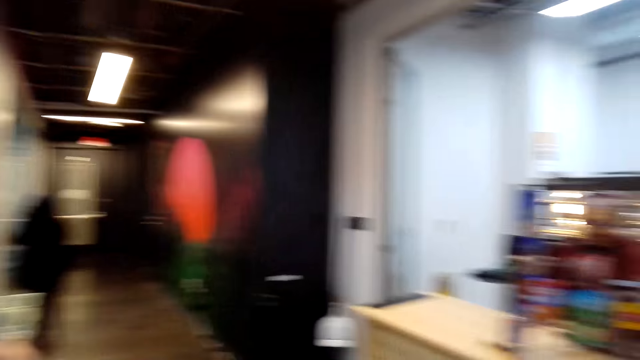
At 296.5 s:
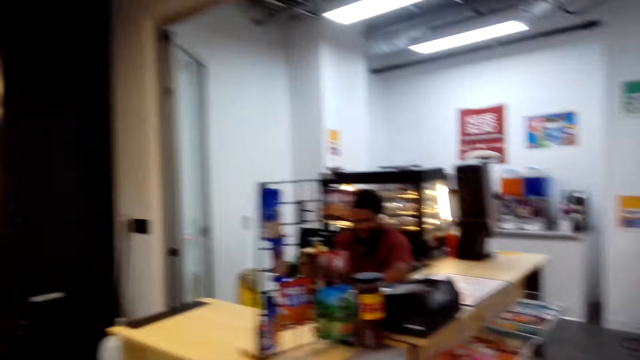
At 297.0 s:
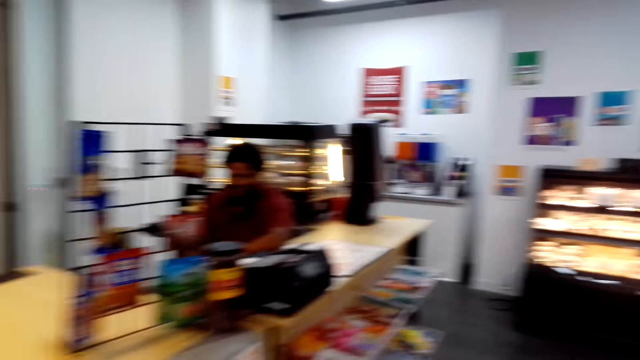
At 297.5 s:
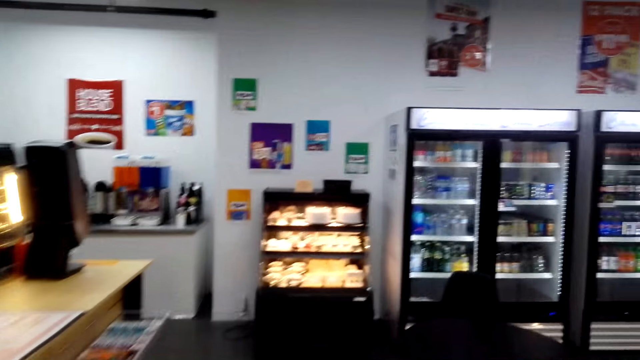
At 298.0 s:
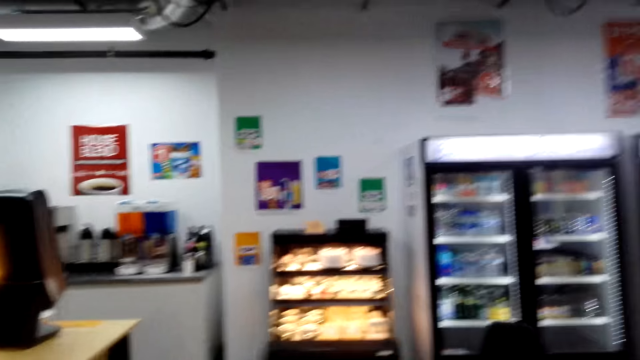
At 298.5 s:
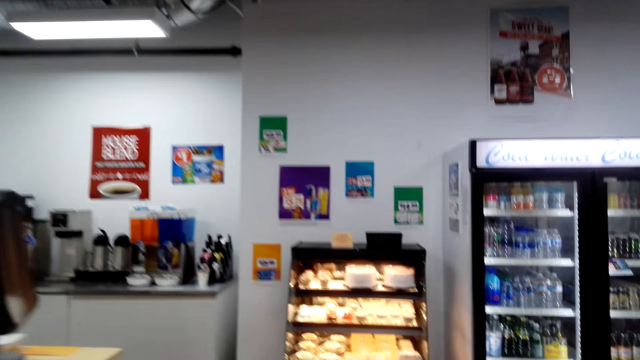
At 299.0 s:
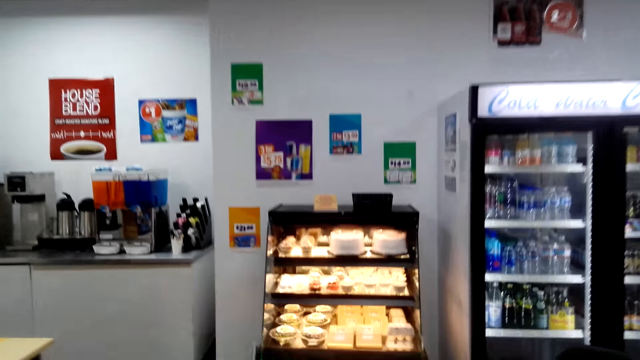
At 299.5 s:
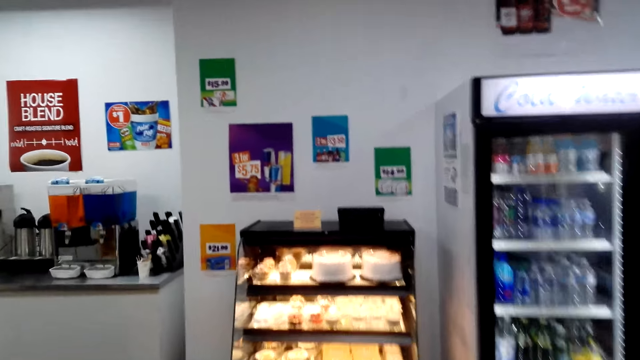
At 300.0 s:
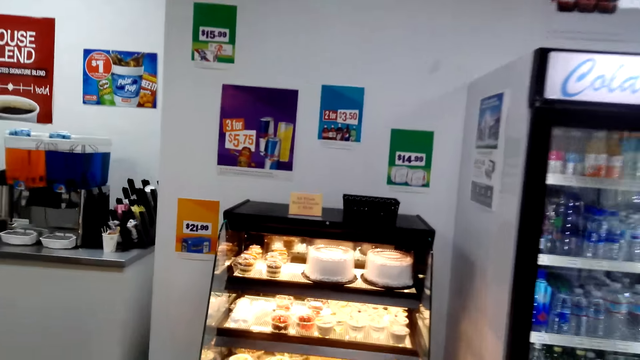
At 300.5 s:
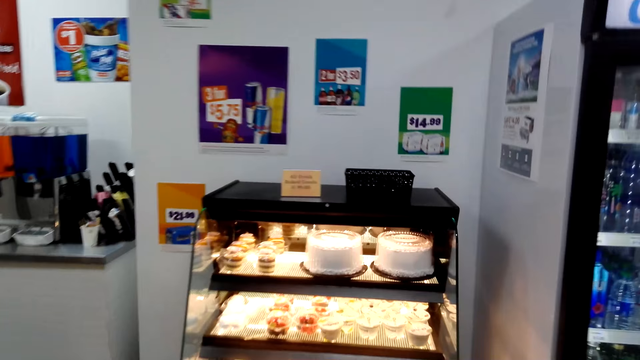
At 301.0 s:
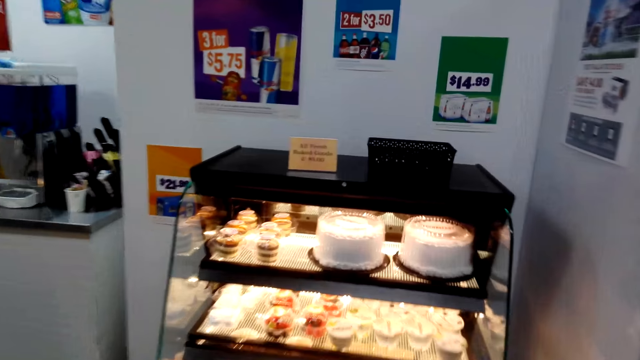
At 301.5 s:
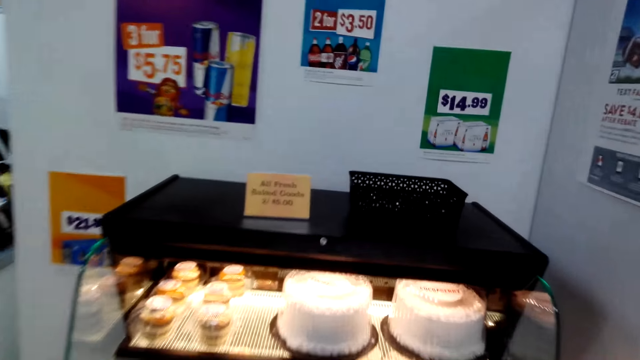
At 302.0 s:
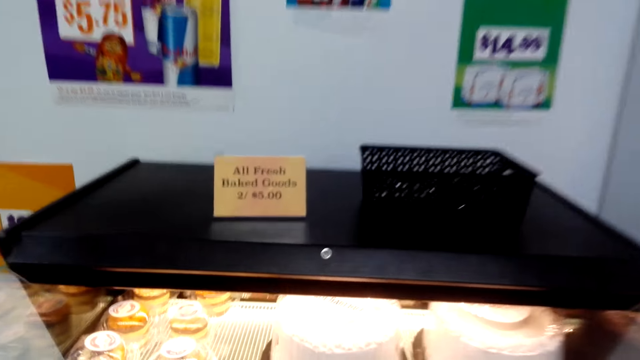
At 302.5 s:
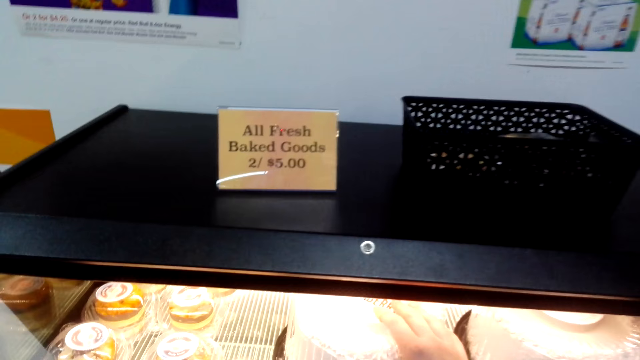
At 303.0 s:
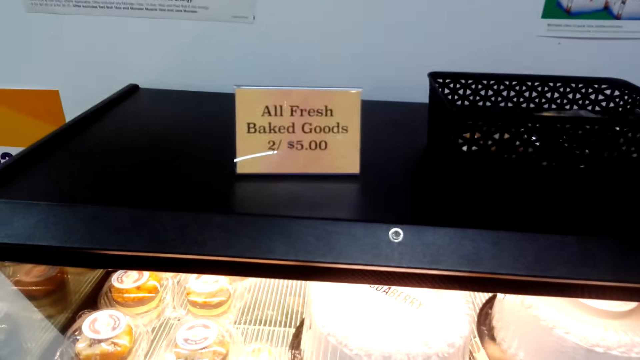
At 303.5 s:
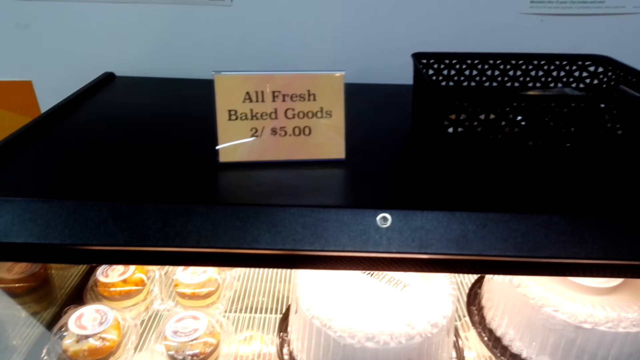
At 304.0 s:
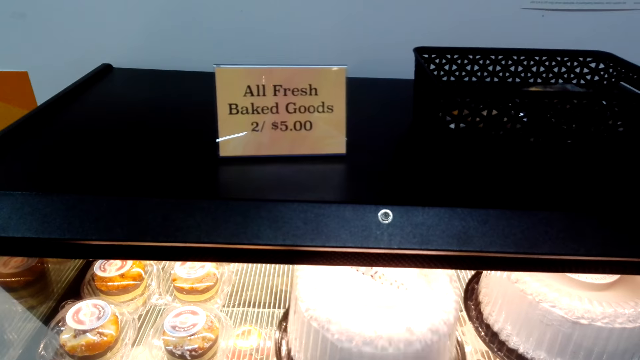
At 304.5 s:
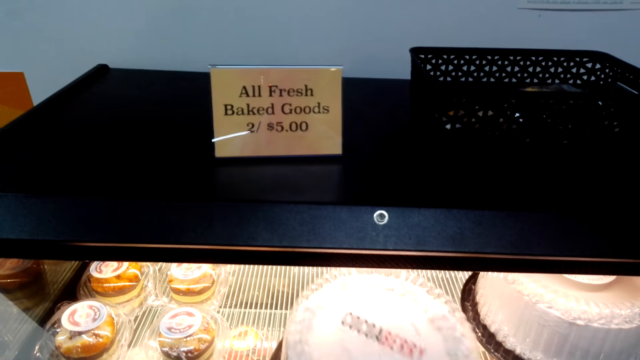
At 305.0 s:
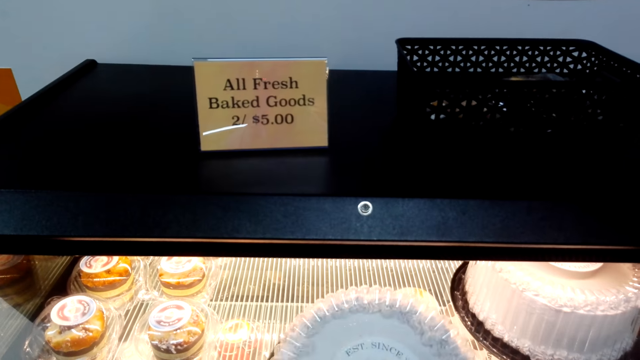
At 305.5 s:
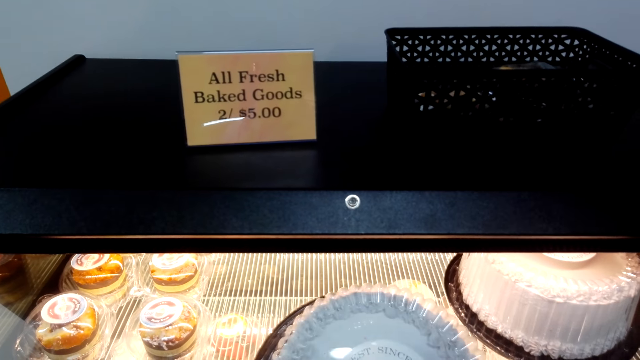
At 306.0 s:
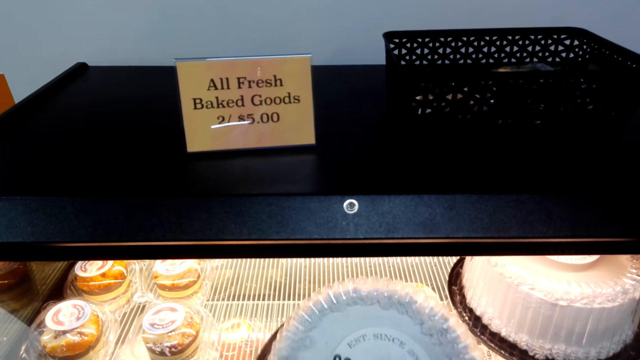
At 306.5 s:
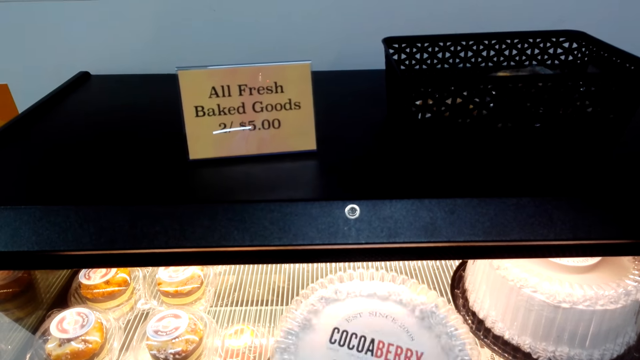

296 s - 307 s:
The camera wearer walks towards the cake display. They pick a cake from the shelf.

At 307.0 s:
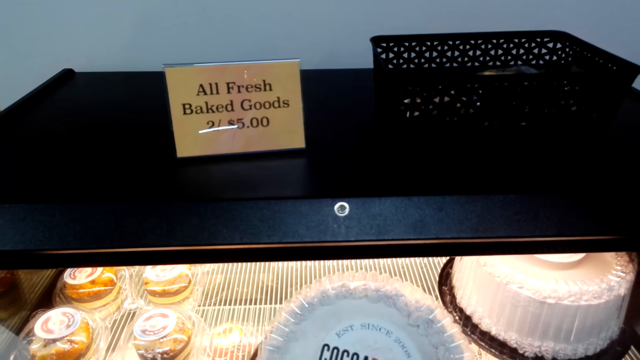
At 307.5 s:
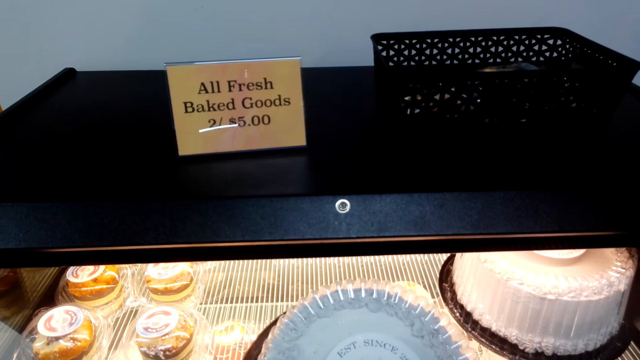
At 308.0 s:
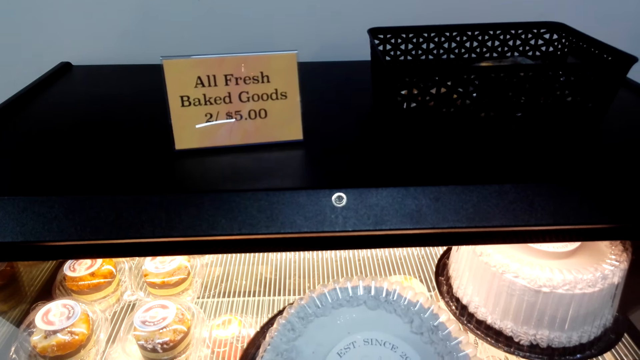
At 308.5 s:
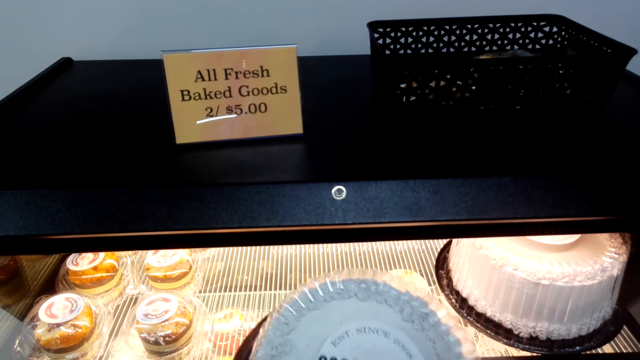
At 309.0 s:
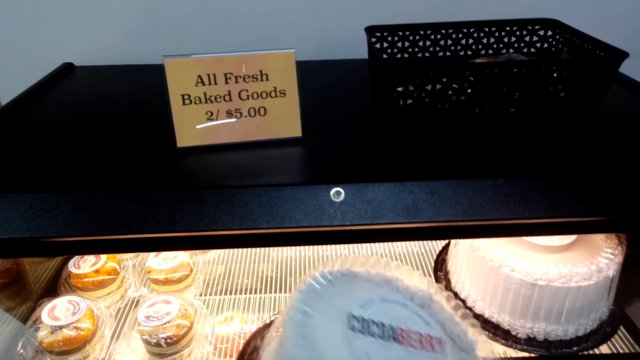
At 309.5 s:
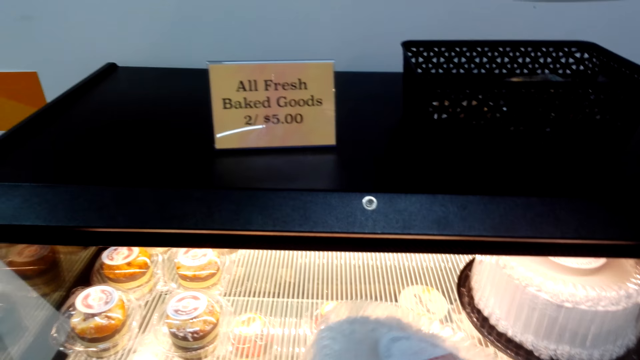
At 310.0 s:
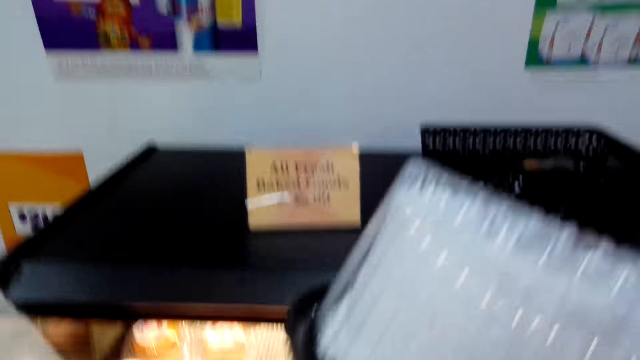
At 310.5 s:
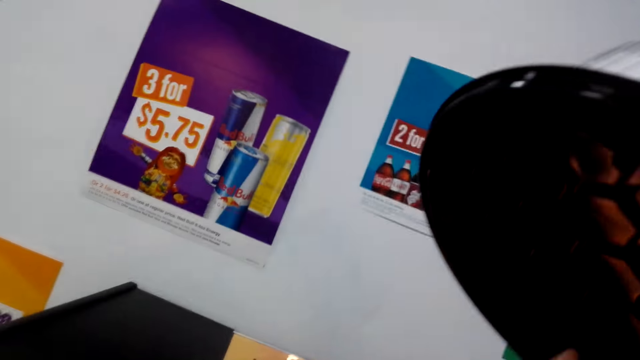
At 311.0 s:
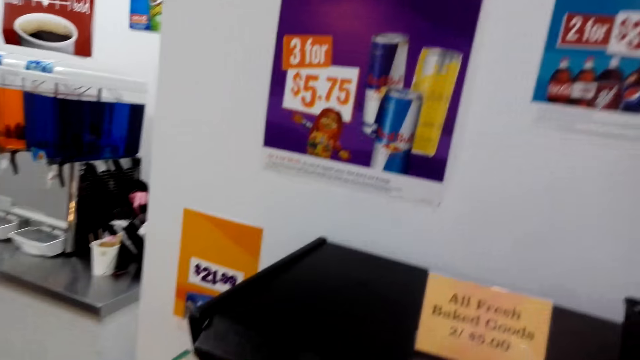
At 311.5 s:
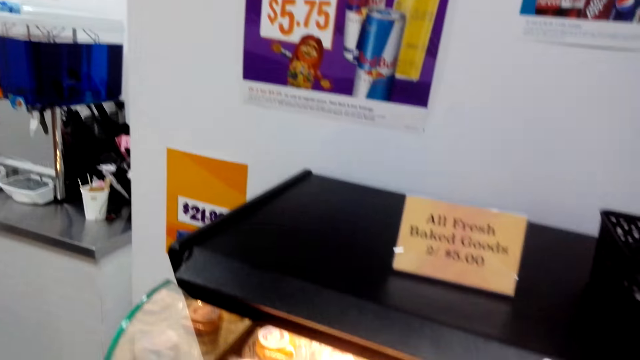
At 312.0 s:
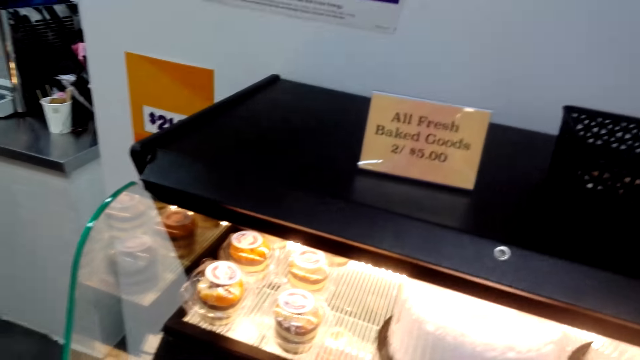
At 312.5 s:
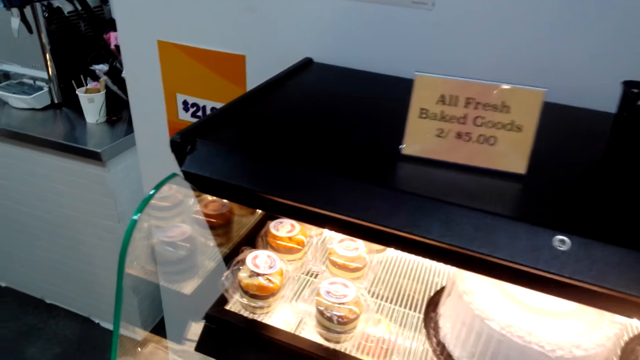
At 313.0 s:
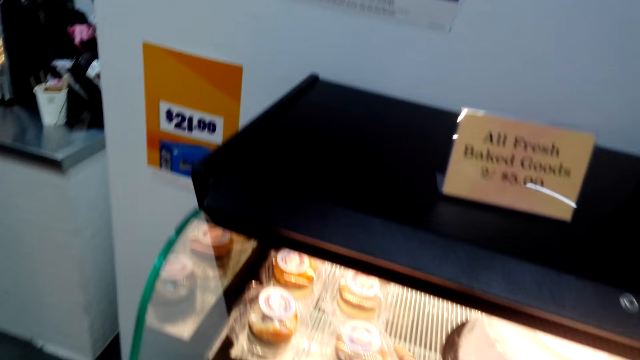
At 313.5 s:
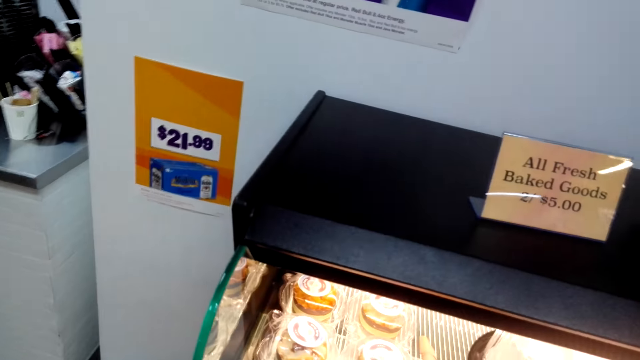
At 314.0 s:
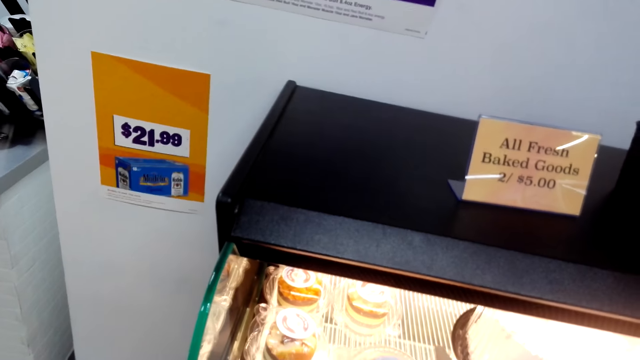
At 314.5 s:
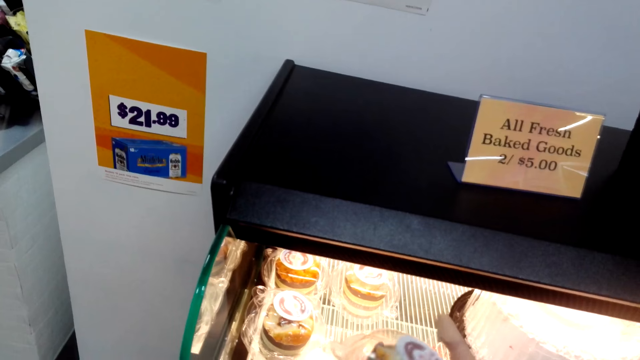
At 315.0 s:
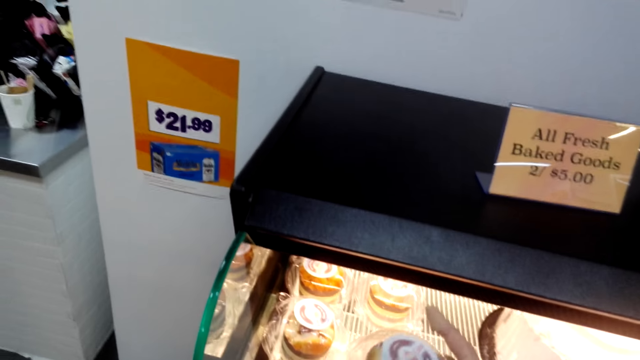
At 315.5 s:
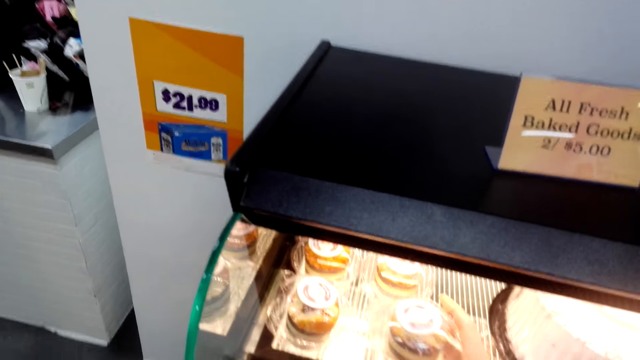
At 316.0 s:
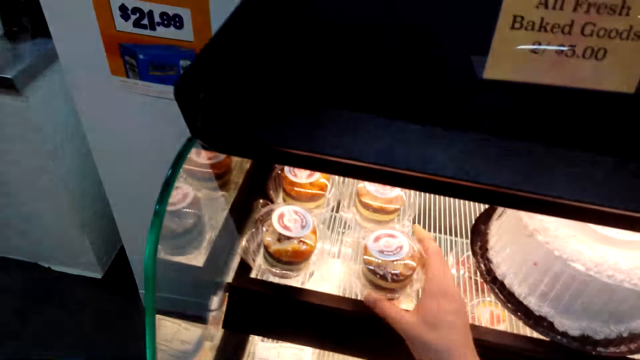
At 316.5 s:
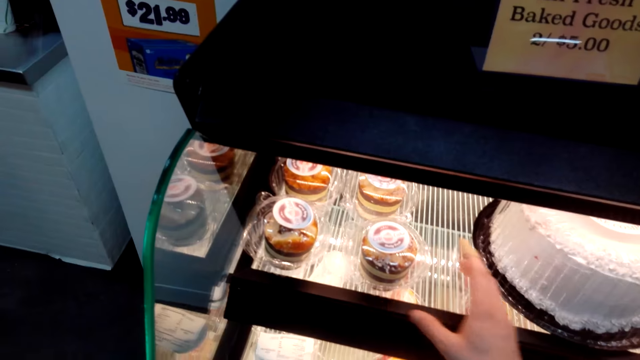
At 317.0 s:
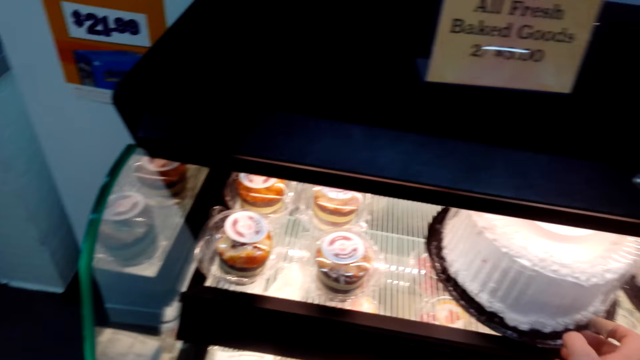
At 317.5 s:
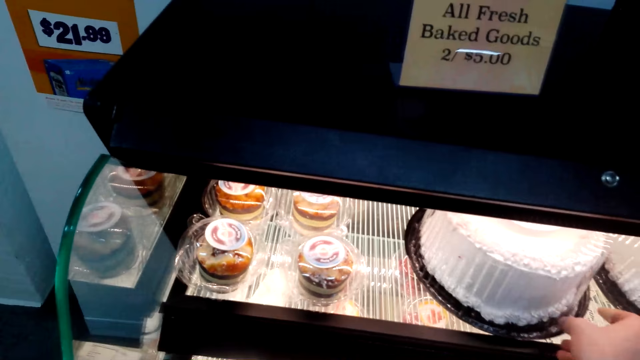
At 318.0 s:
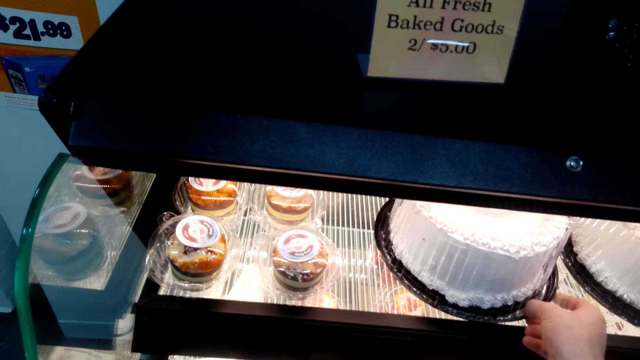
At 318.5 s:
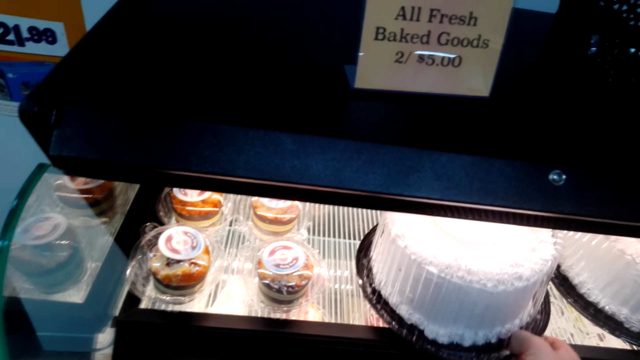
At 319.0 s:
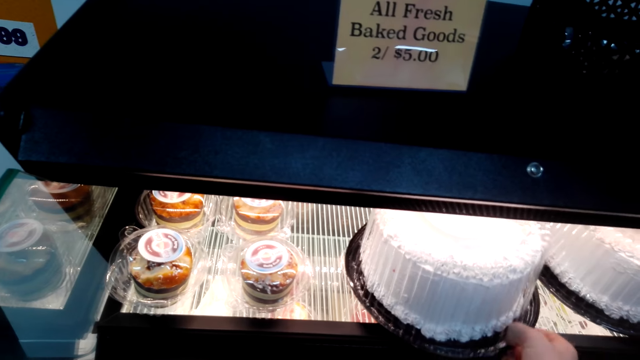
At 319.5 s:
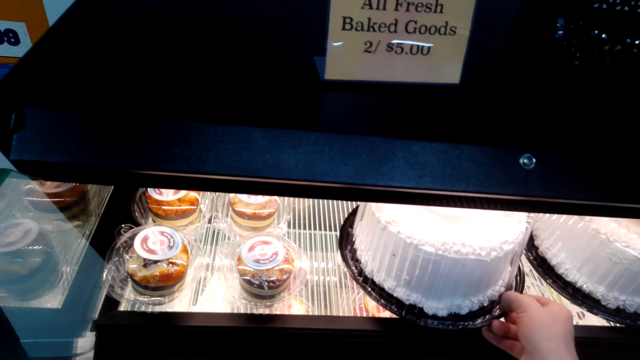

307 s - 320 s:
The camera wearer carries a cake from the shelf. They walk inside a supermarket. They touch the cake. They turn around. They pick the cake from the shelf.
